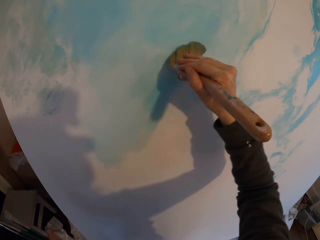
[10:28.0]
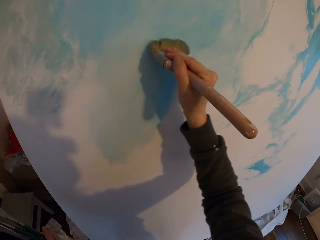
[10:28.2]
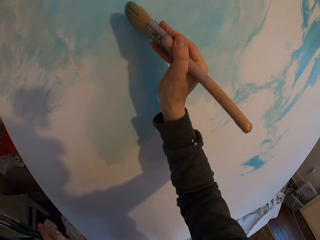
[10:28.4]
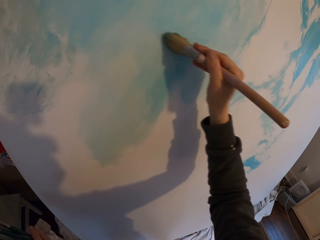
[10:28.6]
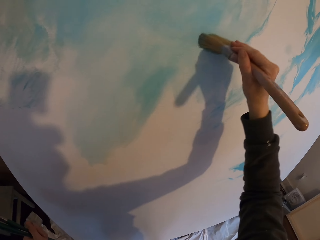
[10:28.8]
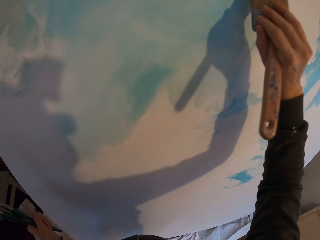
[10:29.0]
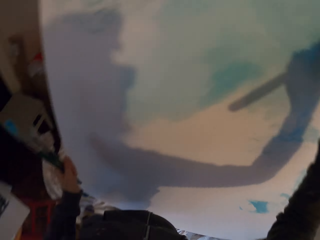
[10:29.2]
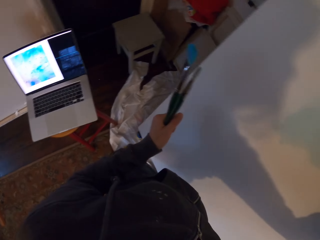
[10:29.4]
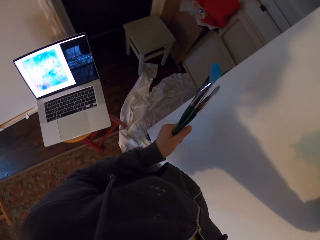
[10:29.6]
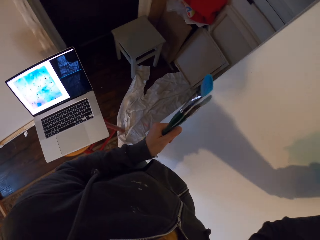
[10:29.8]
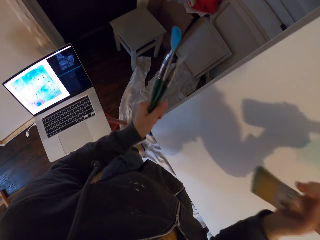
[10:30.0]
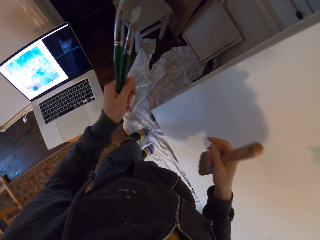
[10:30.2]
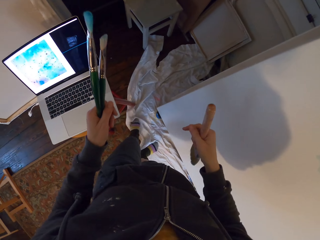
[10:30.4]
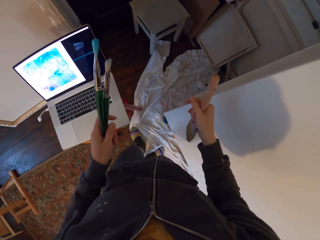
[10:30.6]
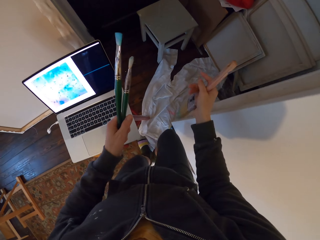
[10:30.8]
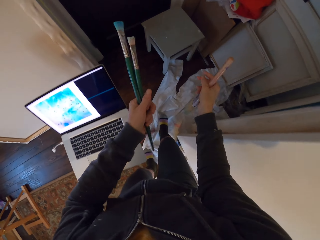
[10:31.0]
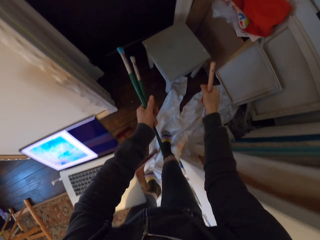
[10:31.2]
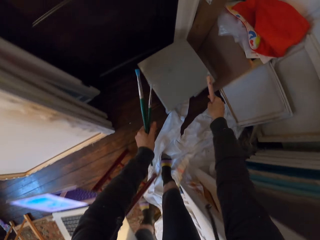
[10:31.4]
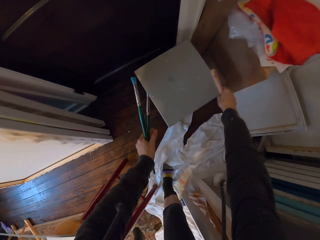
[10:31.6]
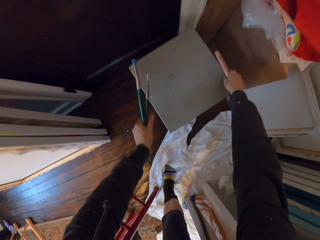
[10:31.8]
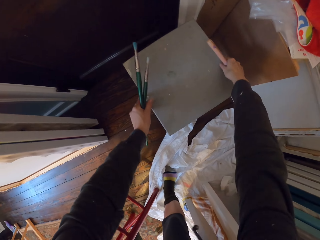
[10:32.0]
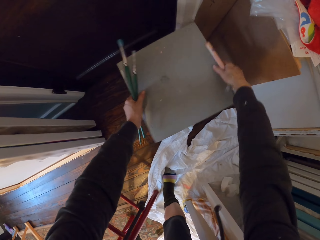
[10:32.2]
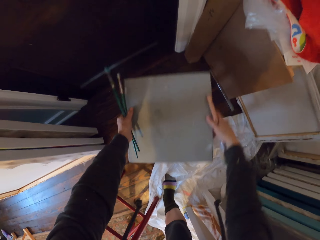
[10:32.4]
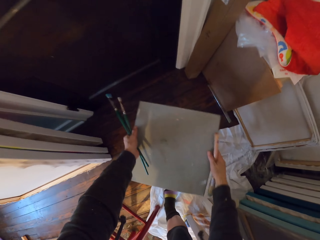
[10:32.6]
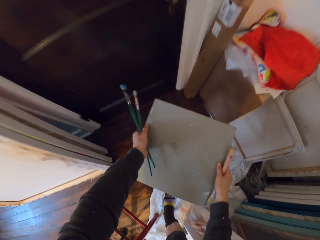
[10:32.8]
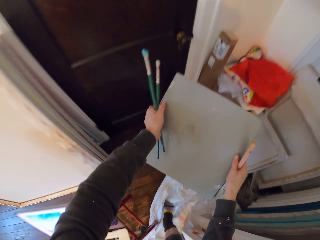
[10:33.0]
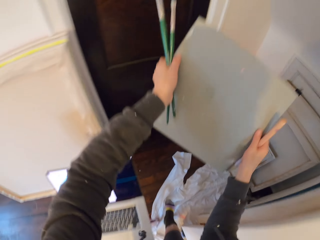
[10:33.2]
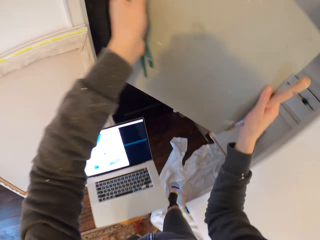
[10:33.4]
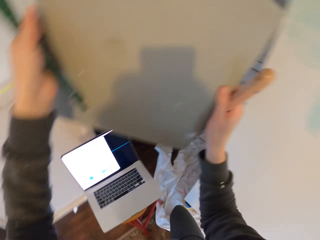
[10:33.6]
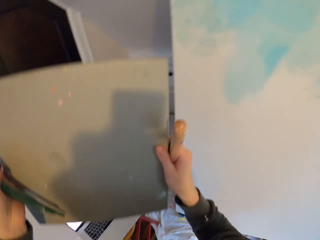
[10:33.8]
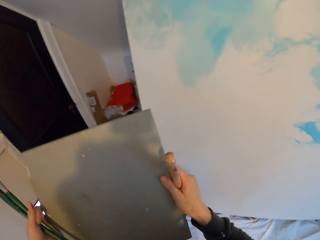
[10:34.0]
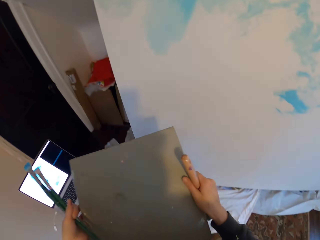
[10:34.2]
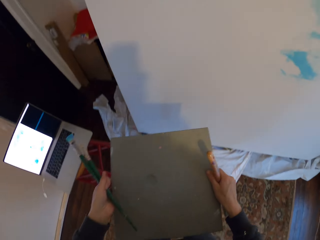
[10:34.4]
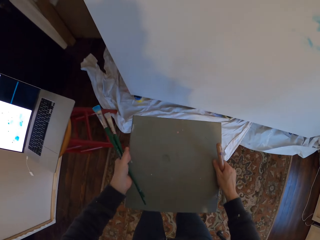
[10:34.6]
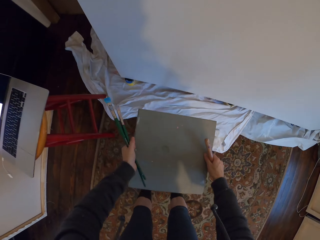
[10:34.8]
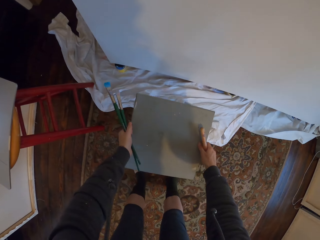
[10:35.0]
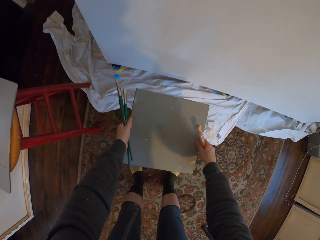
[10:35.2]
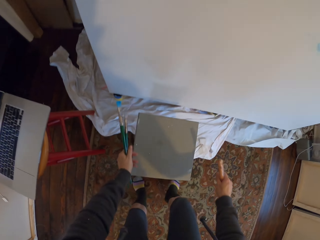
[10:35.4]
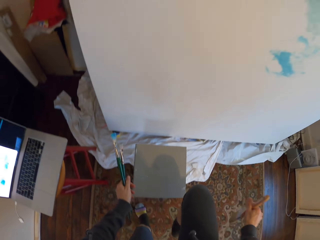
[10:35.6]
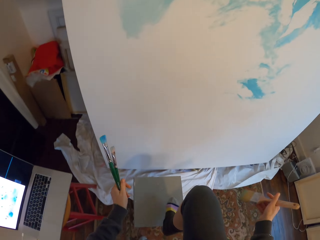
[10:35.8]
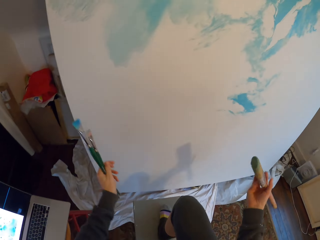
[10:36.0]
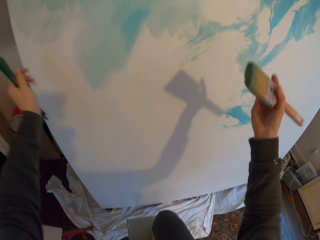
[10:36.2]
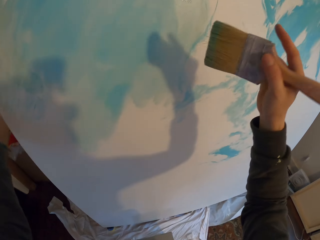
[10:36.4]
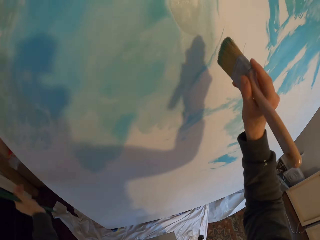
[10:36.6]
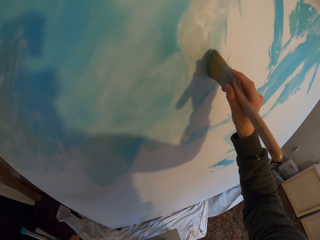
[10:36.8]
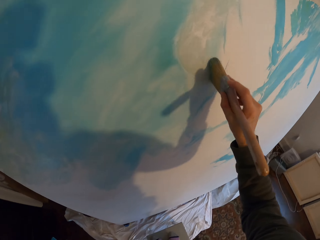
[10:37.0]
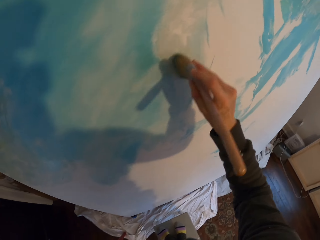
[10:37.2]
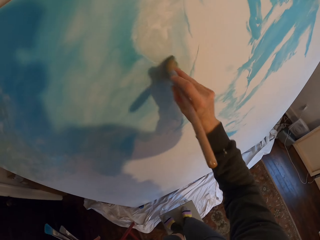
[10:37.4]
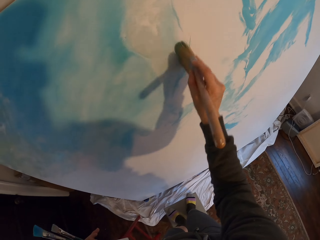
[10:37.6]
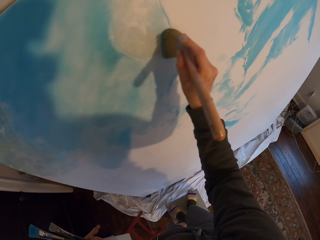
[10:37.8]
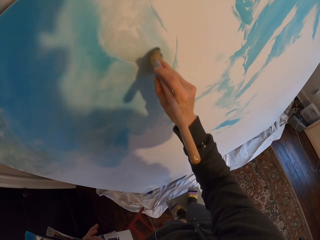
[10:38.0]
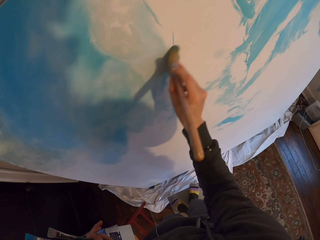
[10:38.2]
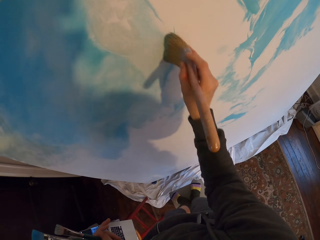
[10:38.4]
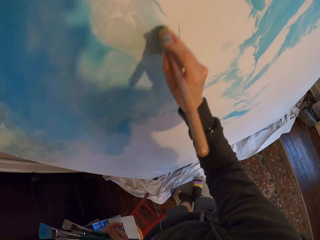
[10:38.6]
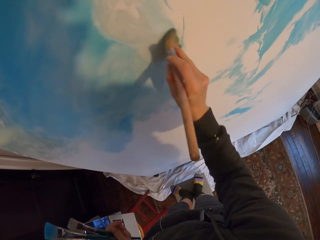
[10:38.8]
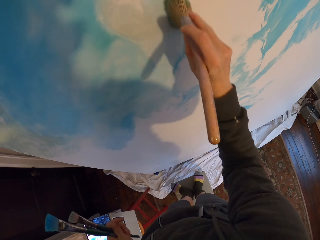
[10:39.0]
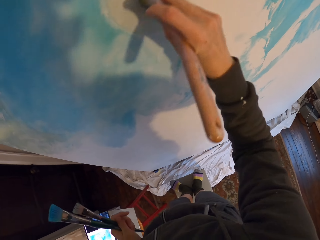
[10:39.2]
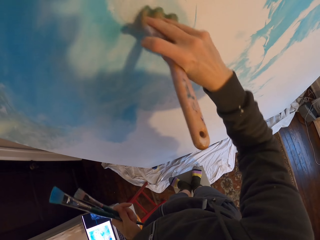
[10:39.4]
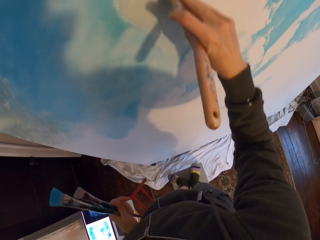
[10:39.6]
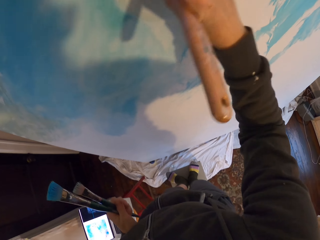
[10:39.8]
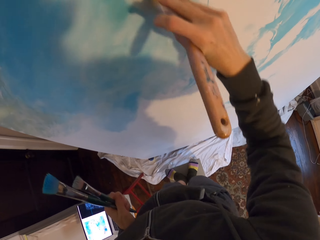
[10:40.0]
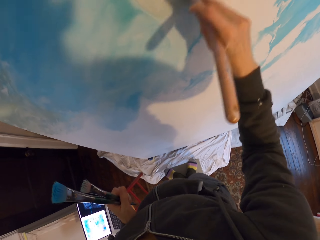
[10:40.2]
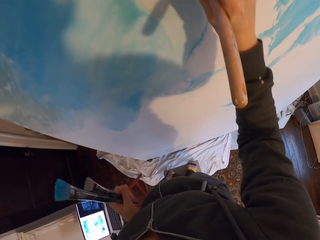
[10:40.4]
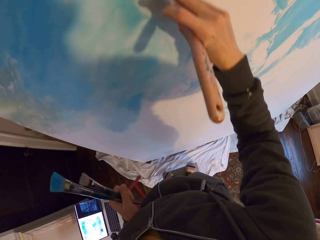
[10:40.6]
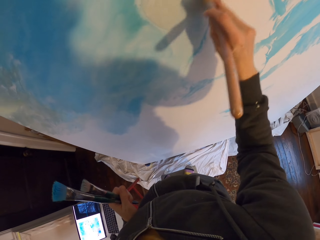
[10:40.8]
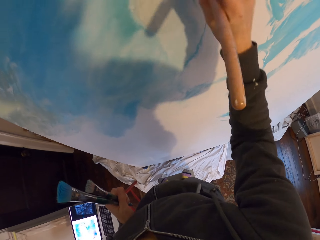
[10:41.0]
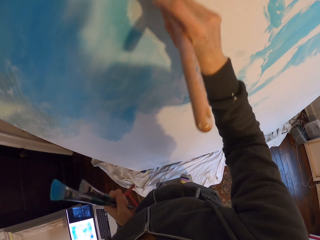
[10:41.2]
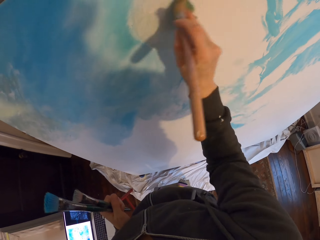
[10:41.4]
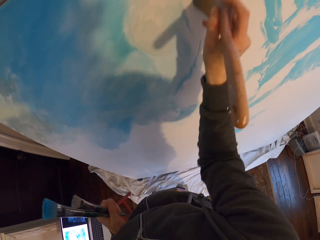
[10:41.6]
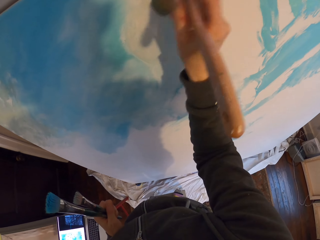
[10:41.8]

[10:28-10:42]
The camera wearer looks at the laptop. They take the stool. They put down the stool. They step on the stool. They paint the board.

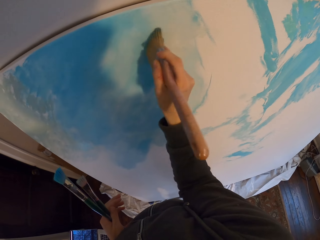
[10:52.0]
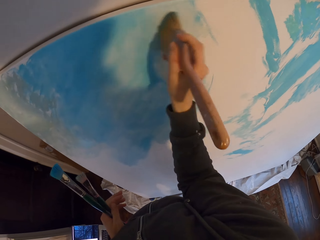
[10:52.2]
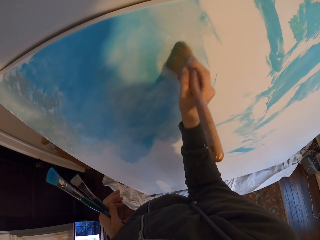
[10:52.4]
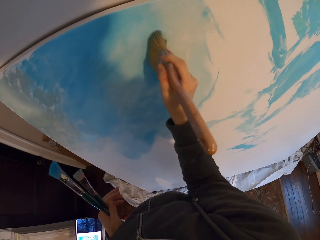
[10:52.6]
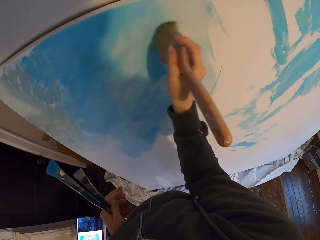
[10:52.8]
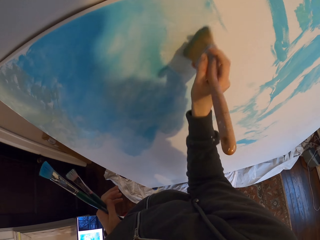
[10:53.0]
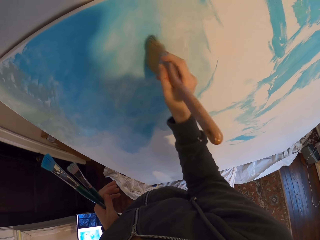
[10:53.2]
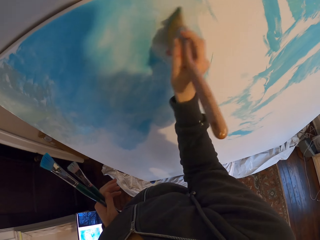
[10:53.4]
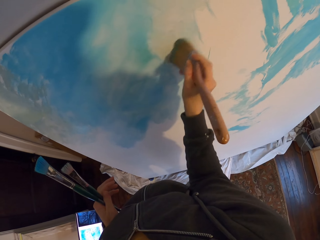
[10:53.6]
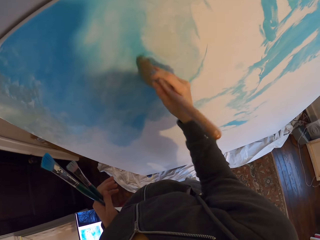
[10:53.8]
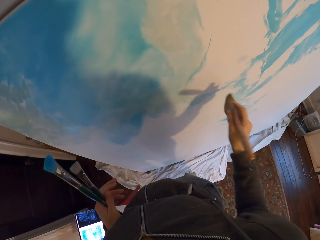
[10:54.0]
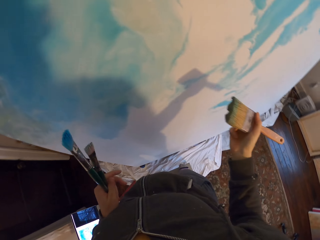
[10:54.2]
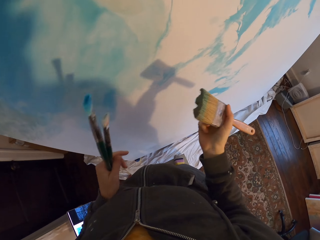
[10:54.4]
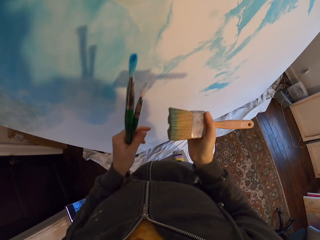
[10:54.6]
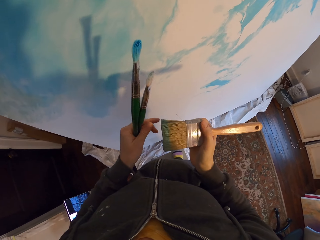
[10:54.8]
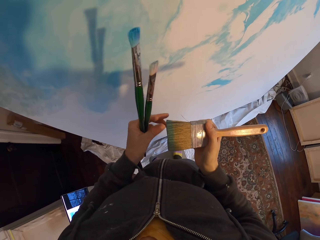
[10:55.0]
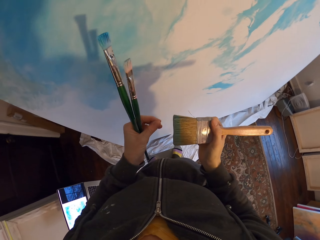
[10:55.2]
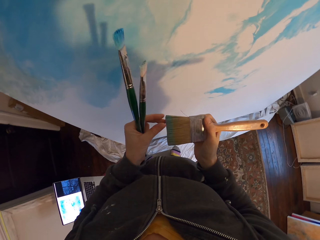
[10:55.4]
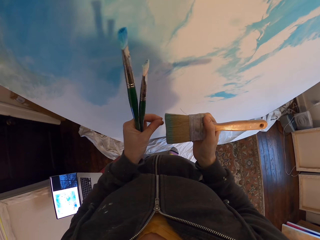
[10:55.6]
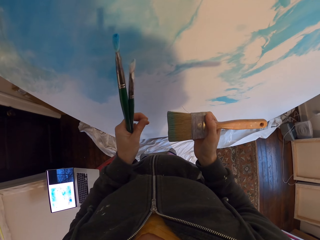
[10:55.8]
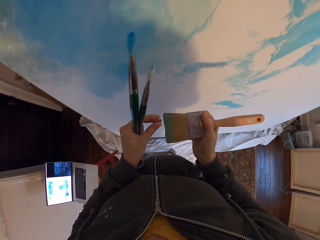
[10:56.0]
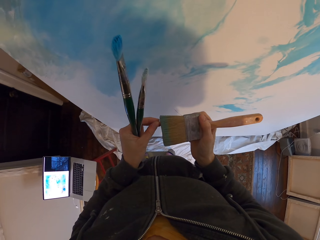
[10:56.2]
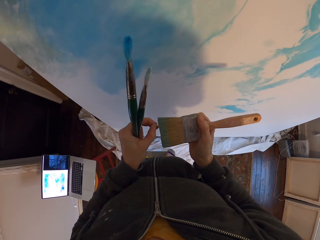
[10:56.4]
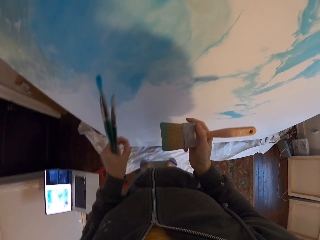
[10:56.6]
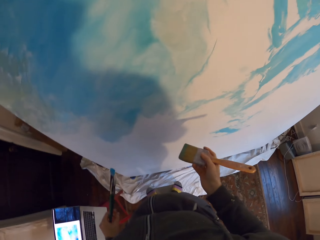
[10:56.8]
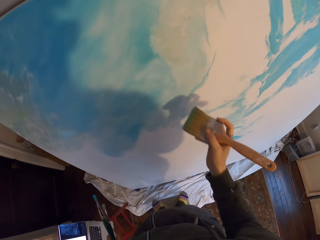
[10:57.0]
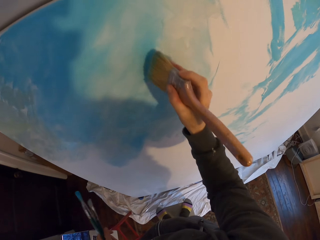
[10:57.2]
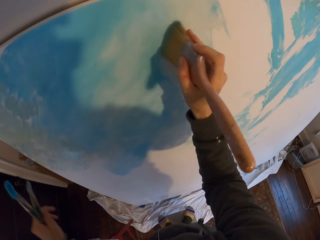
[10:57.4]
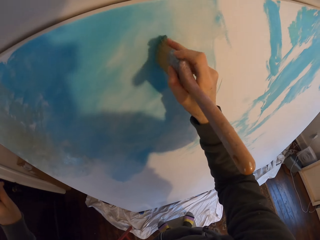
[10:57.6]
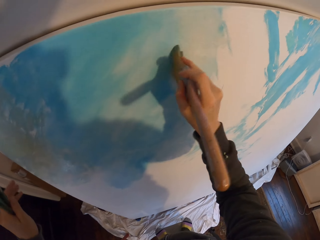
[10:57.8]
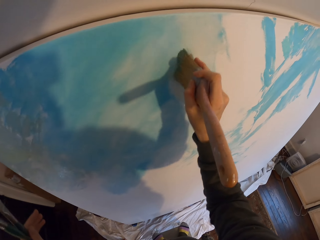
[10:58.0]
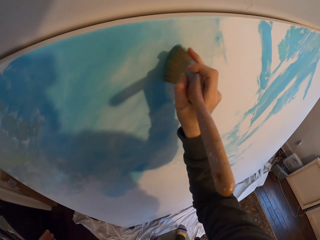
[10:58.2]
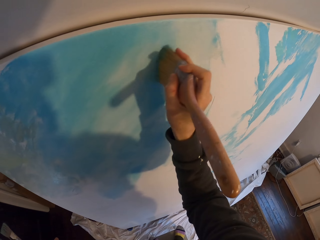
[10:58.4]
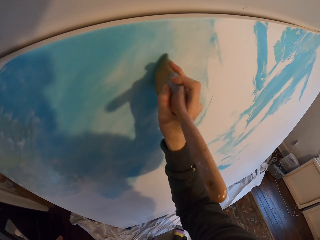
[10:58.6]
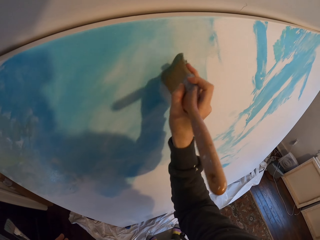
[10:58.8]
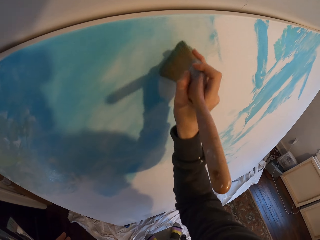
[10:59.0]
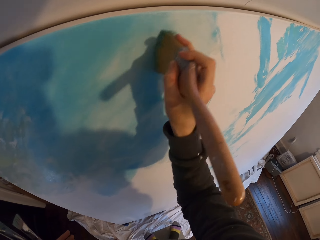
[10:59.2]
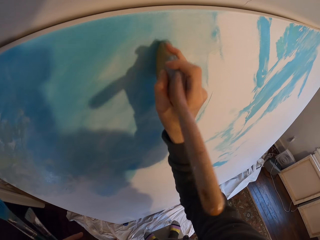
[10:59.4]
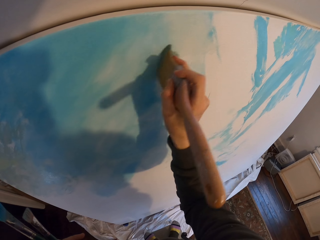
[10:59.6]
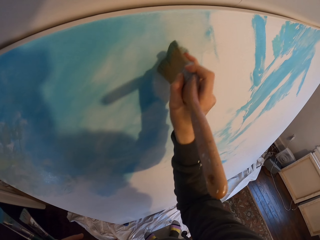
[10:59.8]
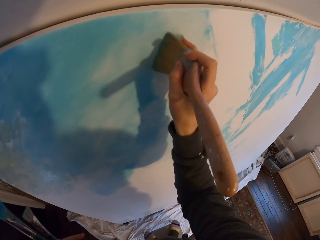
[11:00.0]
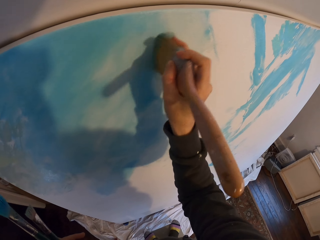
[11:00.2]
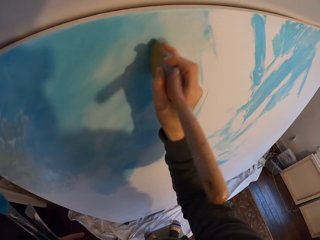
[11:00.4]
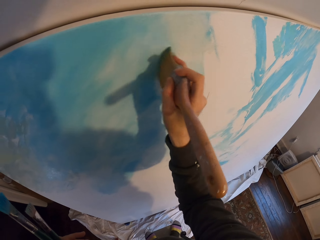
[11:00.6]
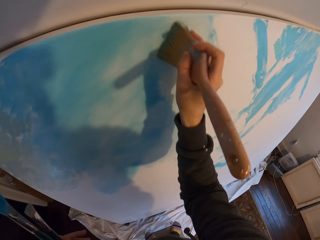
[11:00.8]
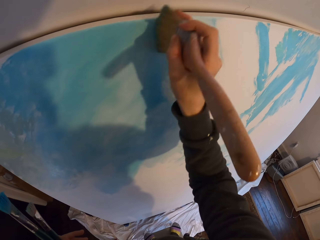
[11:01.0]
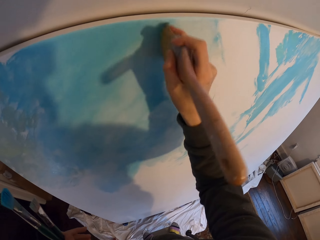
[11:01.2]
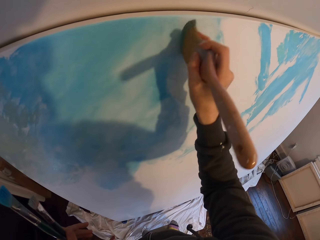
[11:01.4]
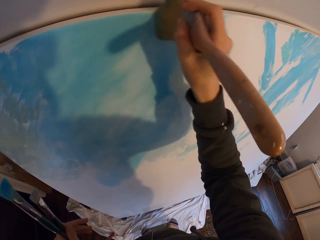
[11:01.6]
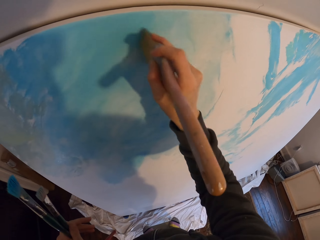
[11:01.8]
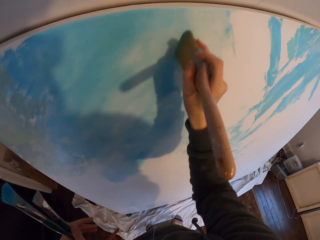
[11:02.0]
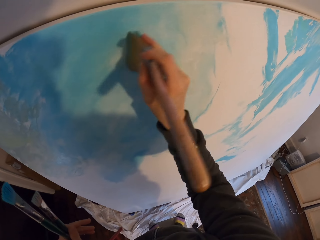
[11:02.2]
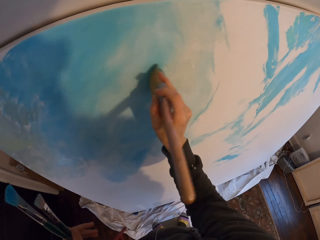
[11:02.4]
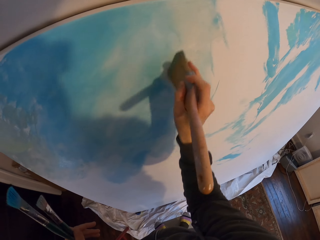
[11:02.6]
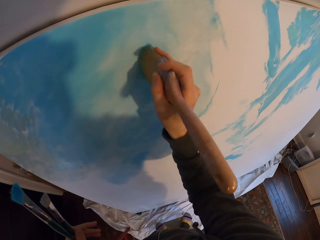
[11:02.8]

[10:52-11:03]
The camera wearer removes the particles from the brush. They paint the board.
